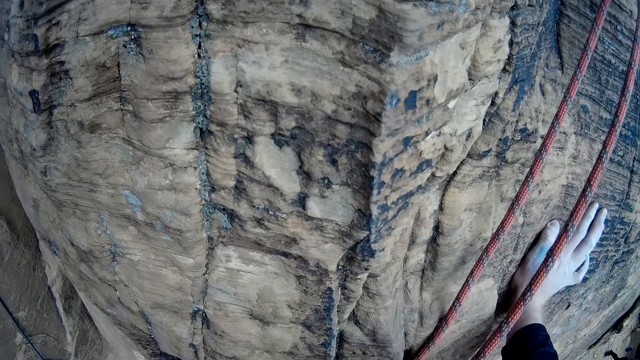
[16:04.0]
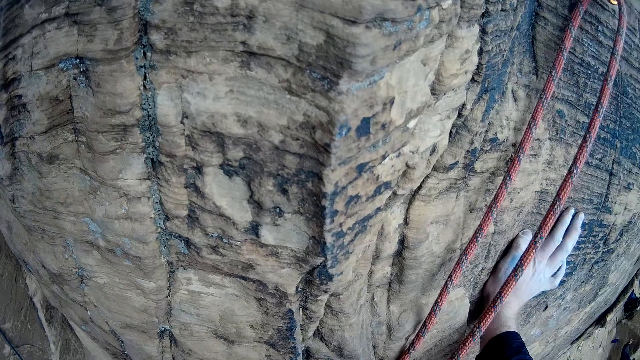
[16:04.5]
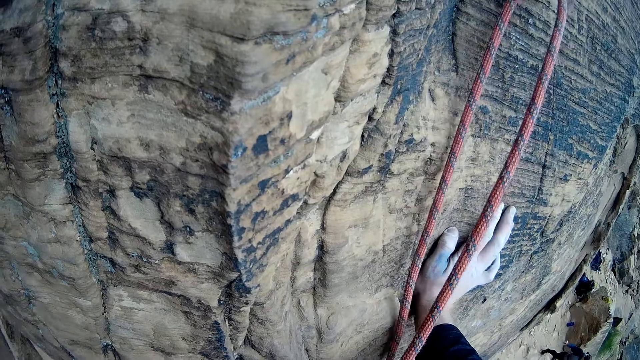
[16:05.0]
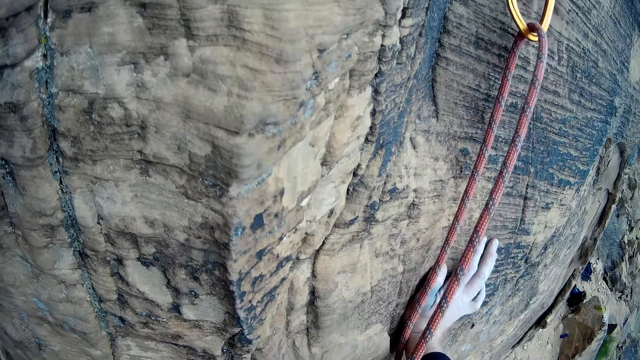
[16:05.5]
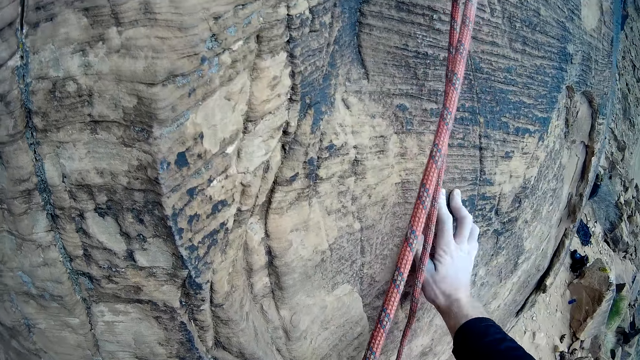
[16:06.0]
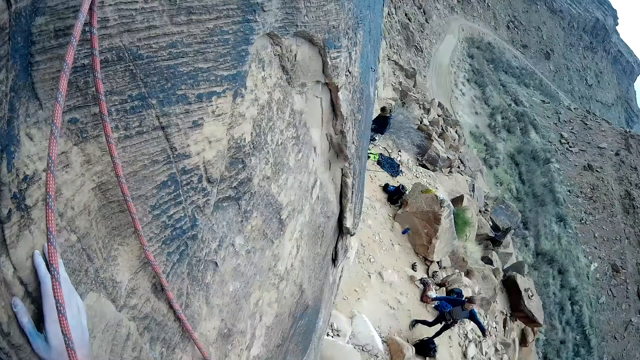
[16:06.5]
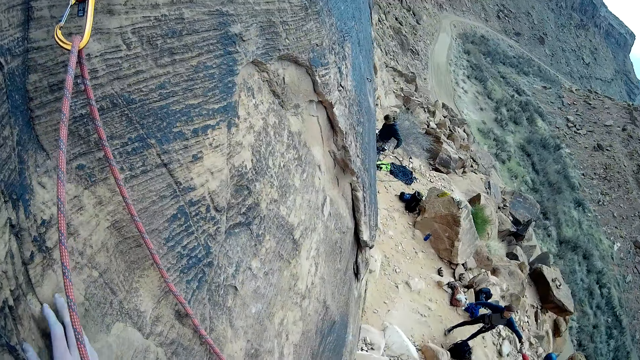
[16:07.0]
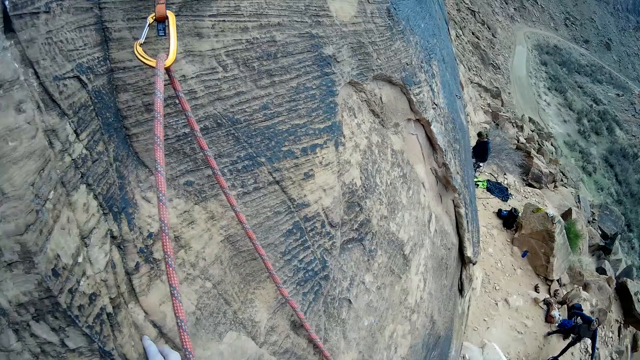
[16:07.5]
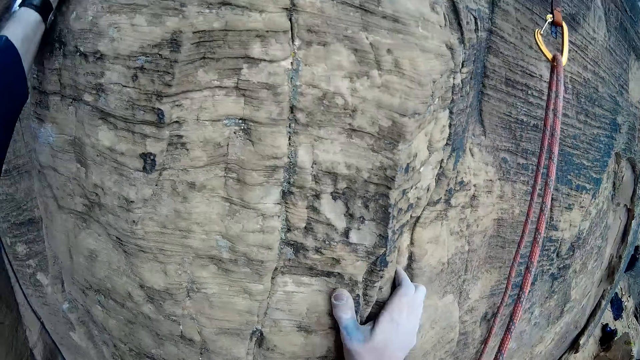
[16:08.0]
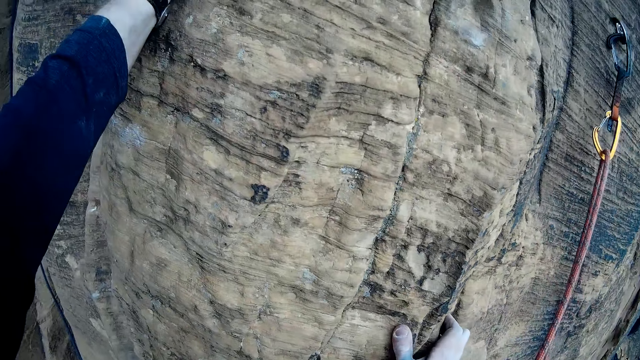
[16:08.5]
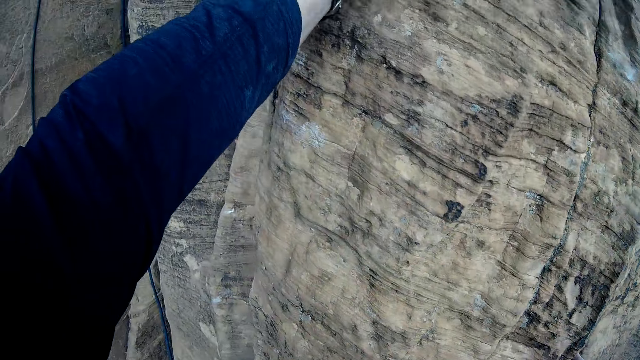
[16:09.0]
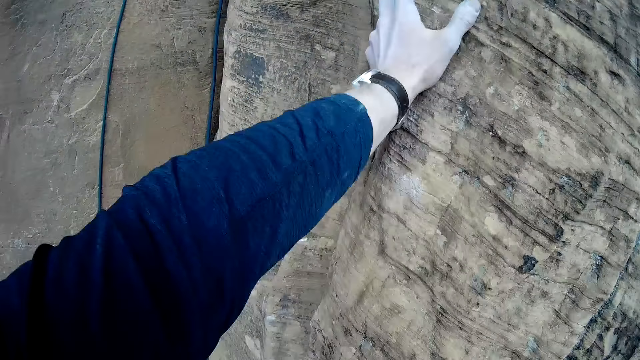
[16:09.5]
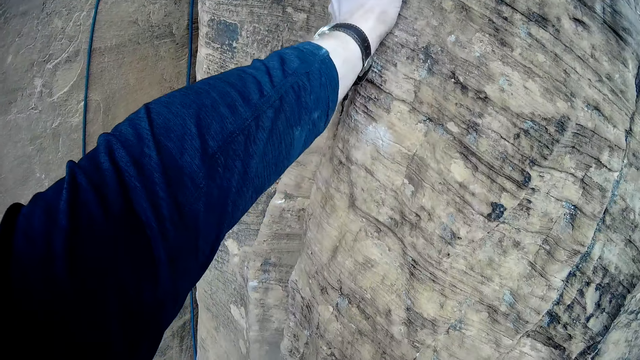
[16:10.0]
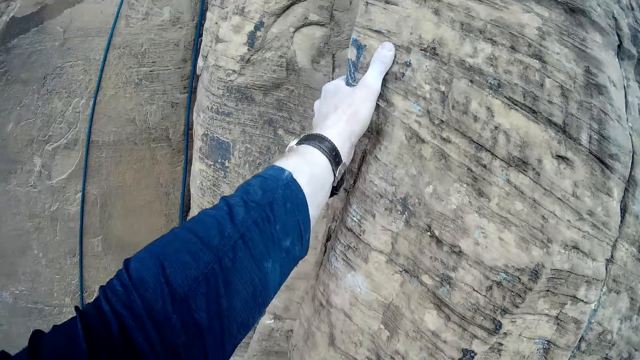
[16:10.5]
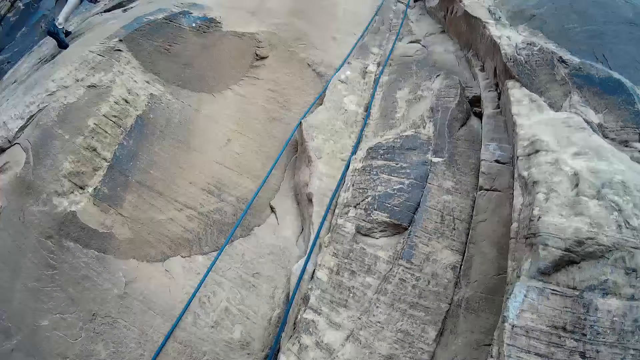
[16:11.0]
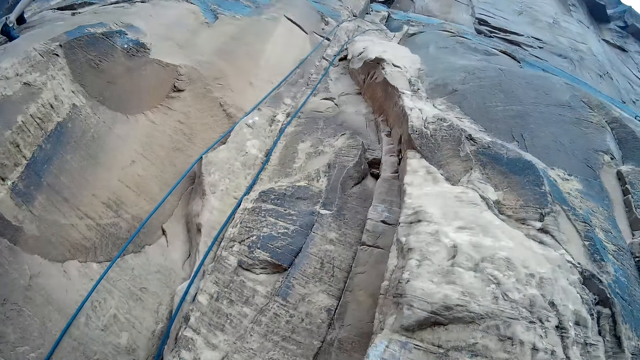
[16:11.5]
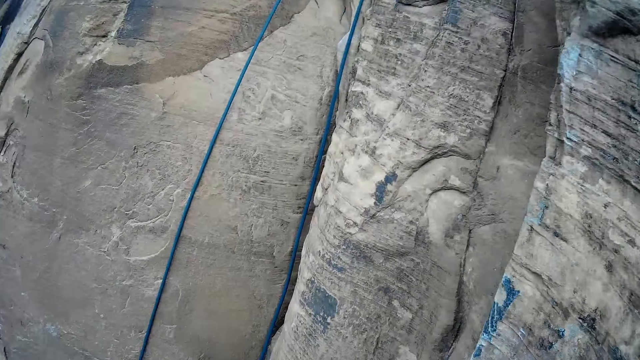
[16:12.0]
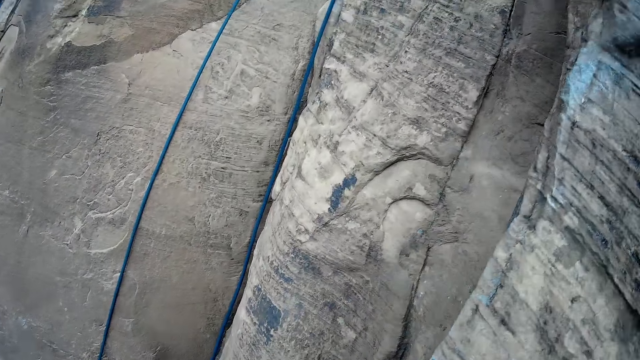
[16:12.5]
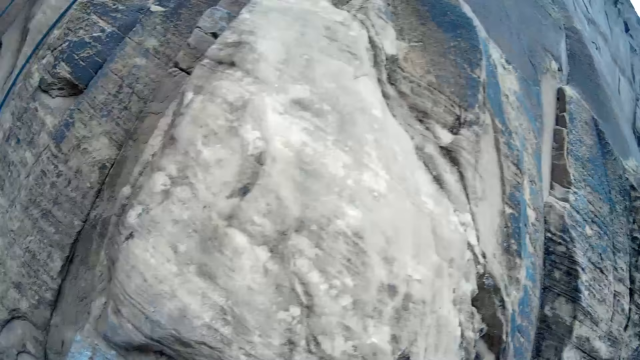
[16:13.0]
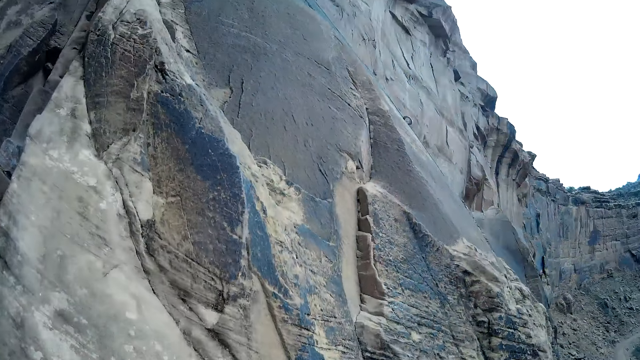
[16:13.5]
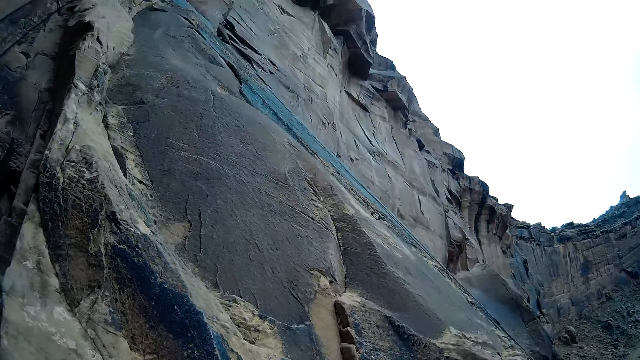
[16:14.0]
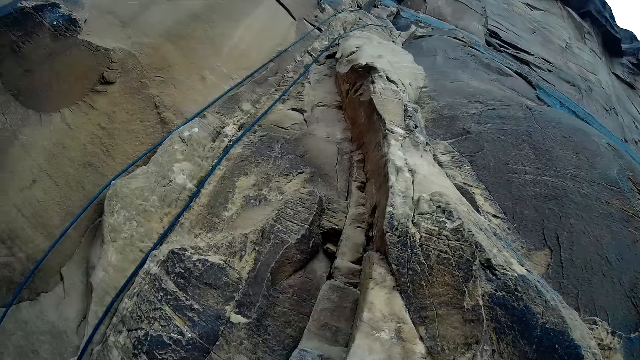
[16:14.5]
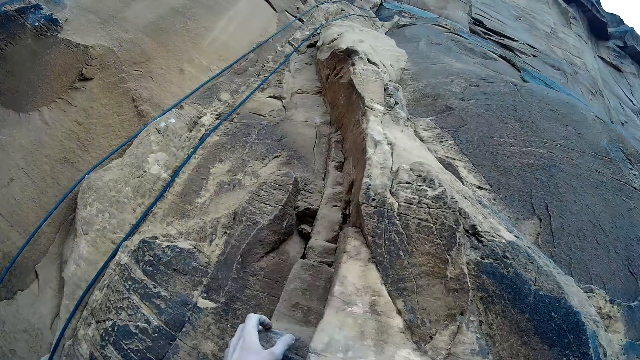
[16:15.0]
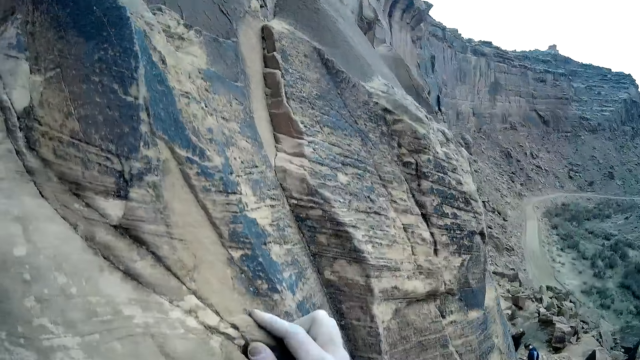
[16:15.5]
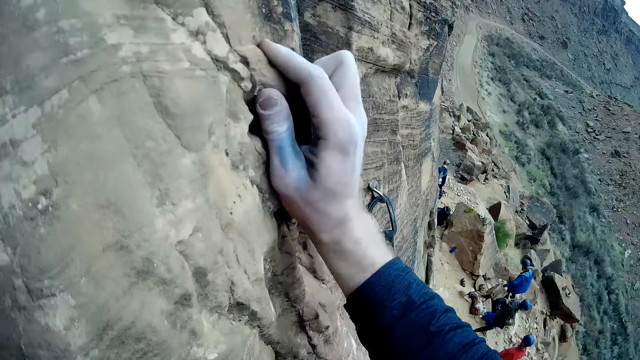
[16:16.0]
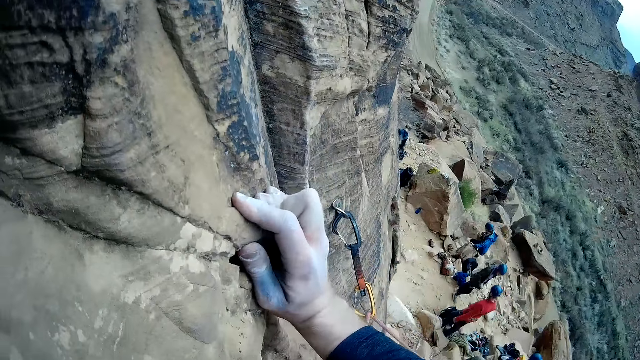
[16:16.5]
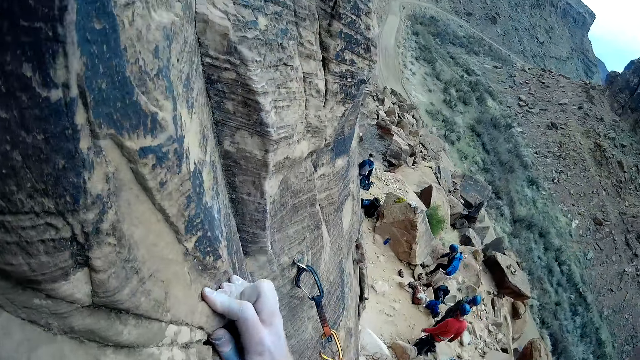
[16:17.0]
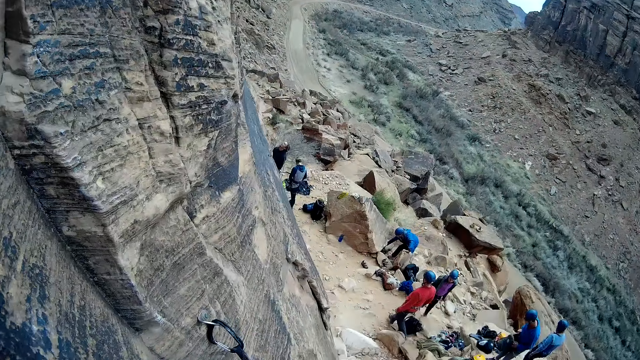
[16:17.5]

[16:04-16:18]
The camera wearer holds on the mountain. They climb the mountain with both hands. They look at the mountain.

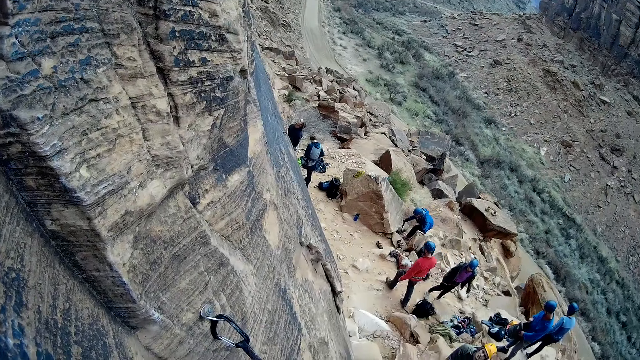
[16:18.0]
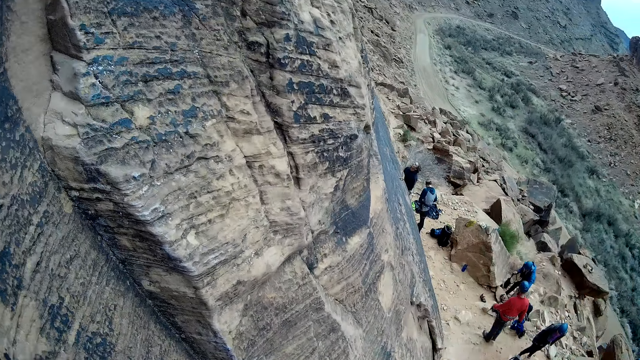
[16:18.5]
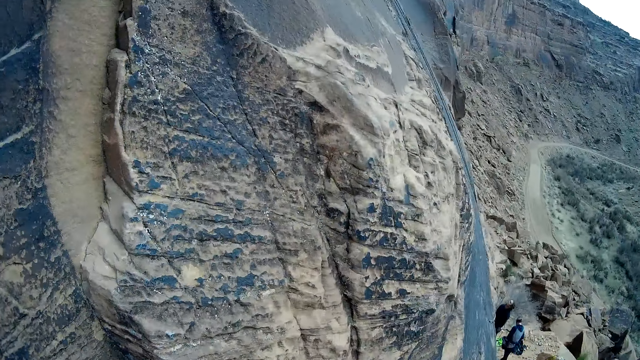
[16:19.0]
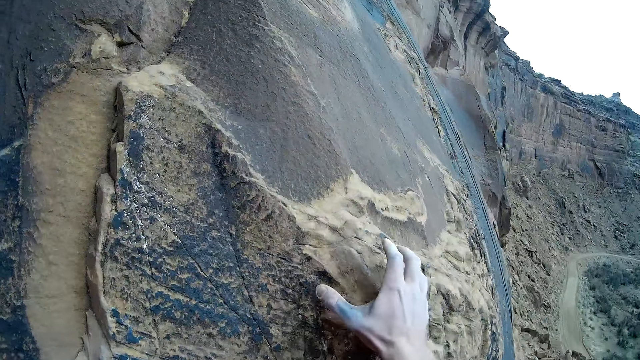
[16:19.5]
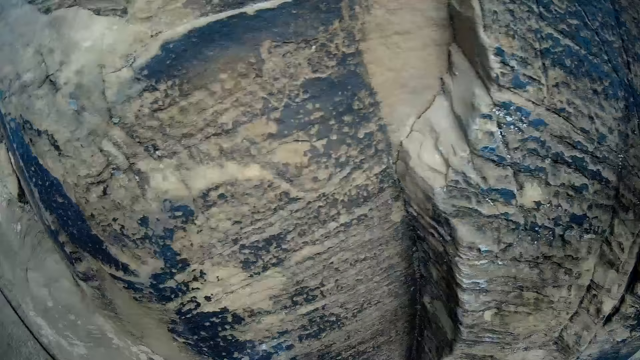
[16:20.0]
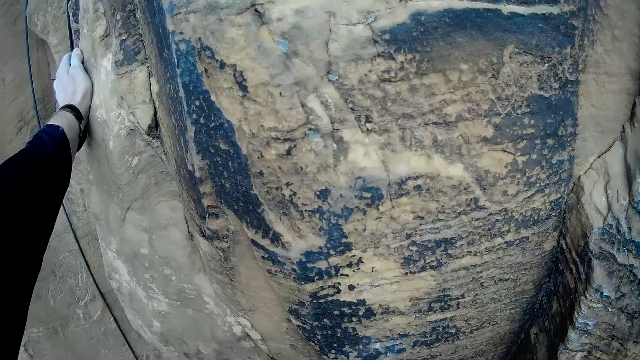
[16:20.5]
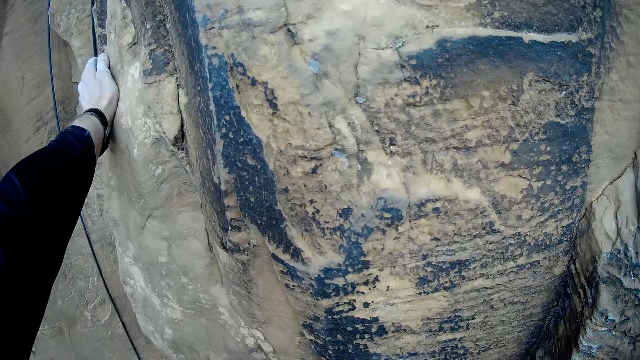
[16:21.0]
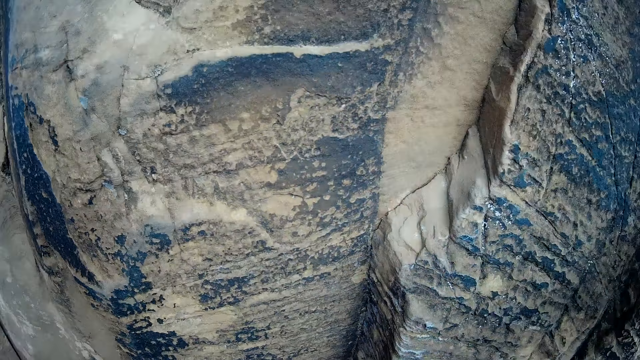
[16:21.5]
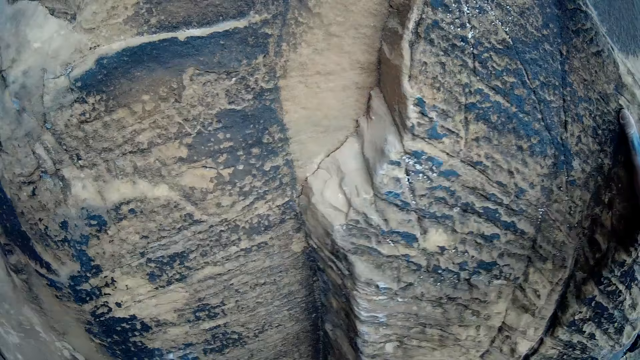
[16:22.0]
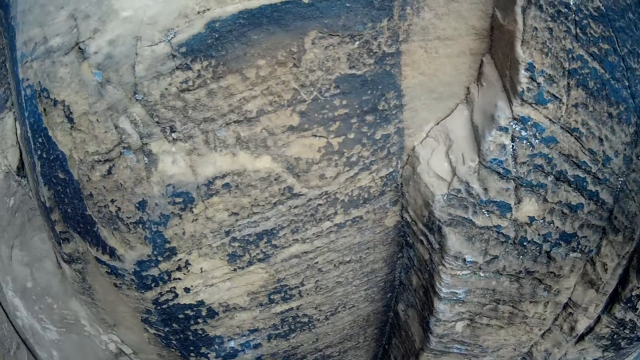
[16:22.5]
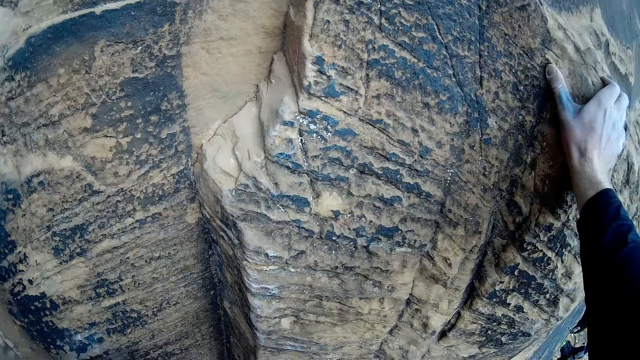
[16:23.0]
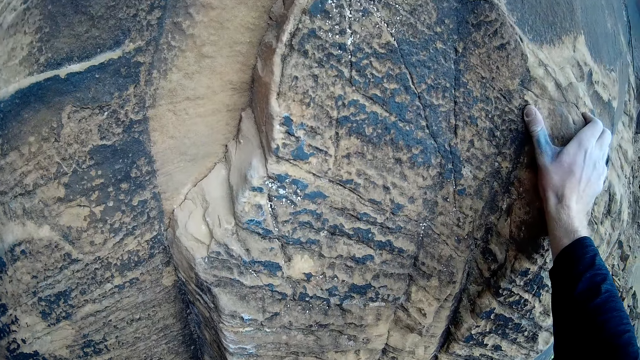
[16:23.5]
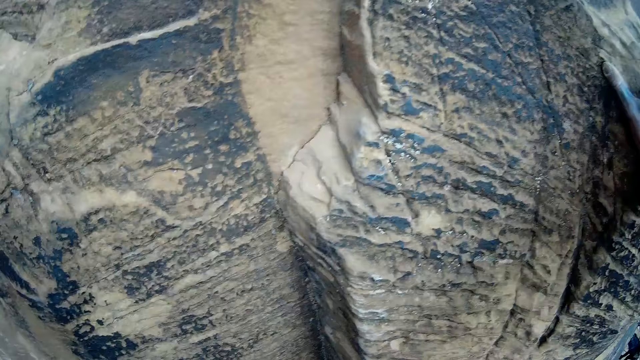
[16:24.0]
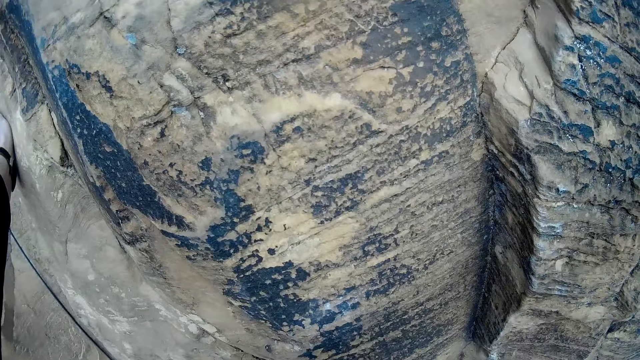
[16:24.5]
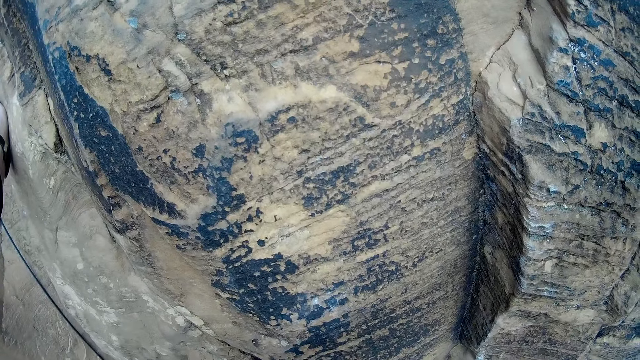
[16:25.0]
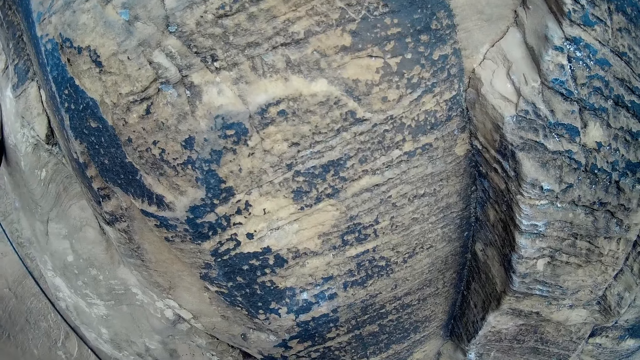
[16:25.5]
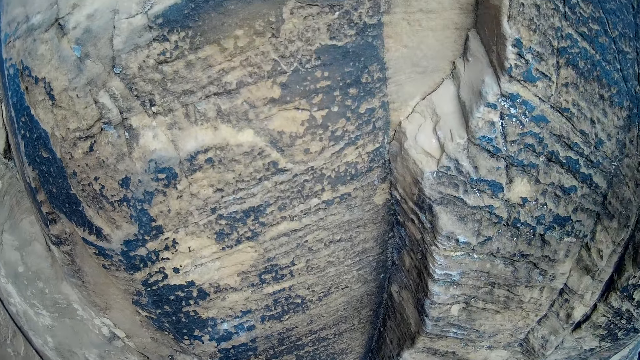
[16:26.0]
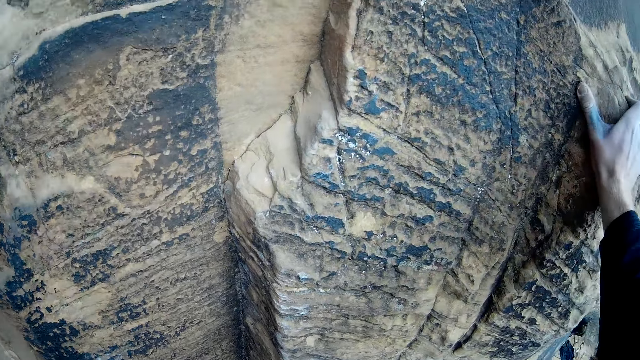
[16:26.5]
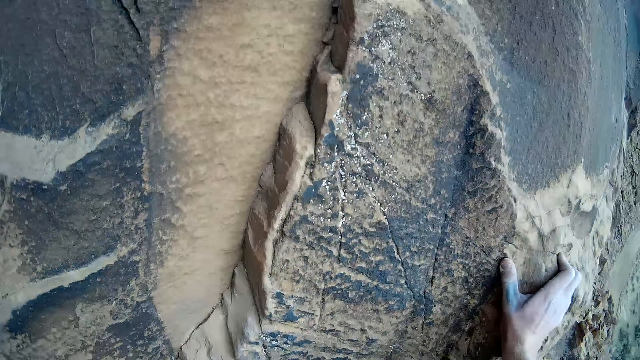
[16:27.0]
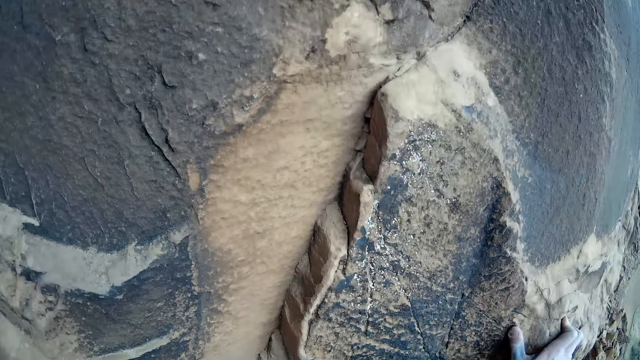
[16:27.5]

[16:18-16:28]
The camera wearer climbs the mountain.
